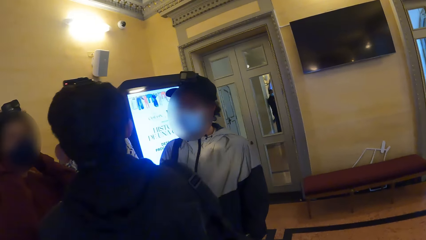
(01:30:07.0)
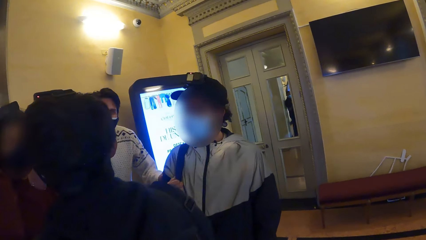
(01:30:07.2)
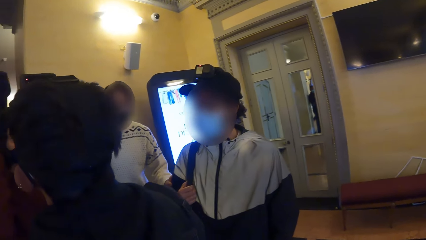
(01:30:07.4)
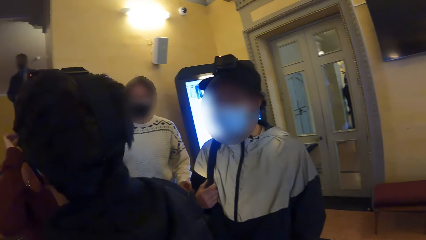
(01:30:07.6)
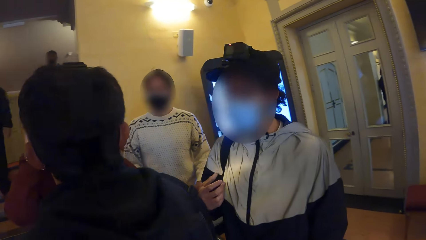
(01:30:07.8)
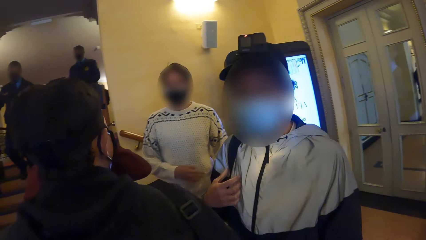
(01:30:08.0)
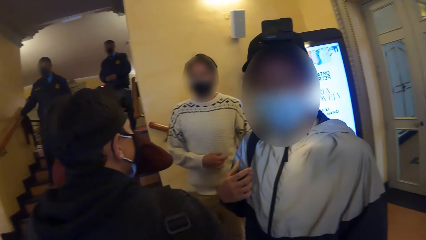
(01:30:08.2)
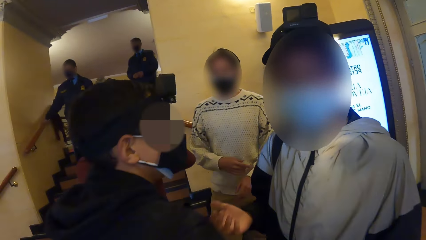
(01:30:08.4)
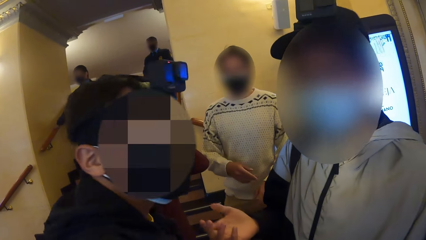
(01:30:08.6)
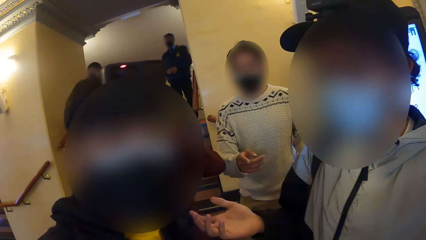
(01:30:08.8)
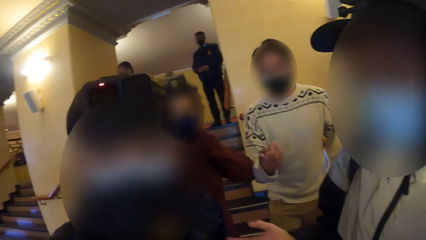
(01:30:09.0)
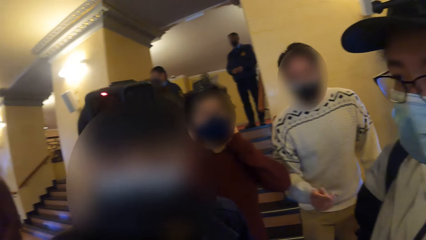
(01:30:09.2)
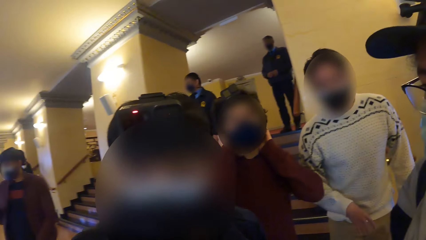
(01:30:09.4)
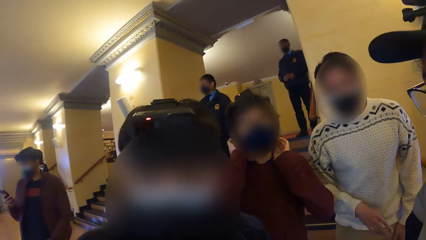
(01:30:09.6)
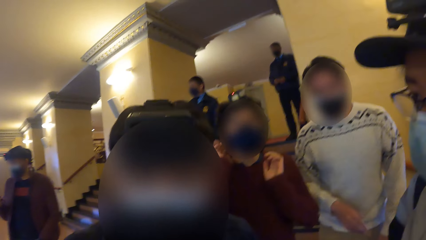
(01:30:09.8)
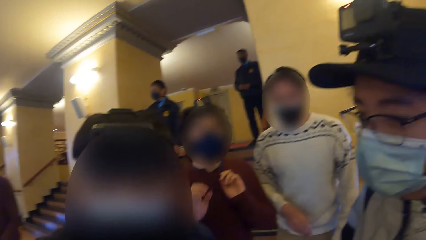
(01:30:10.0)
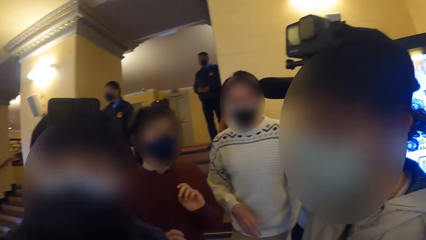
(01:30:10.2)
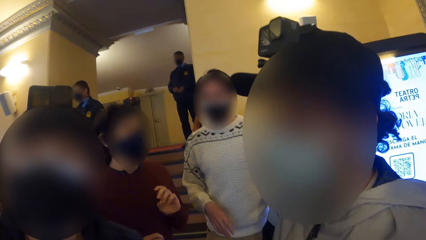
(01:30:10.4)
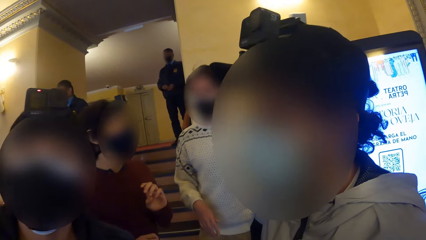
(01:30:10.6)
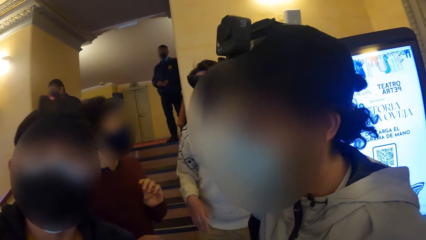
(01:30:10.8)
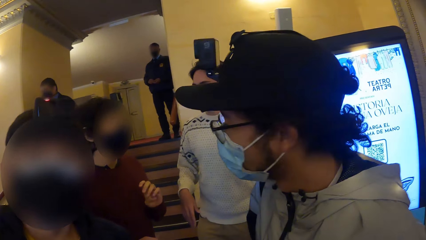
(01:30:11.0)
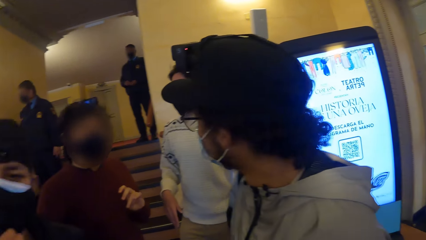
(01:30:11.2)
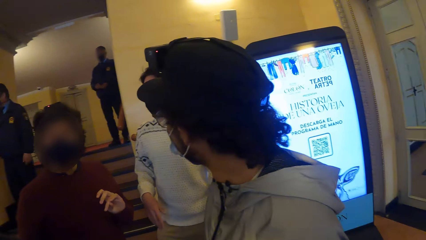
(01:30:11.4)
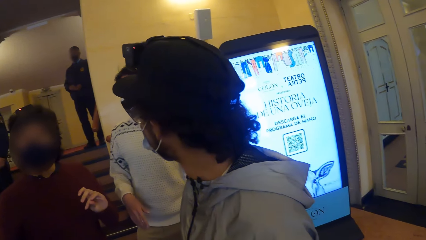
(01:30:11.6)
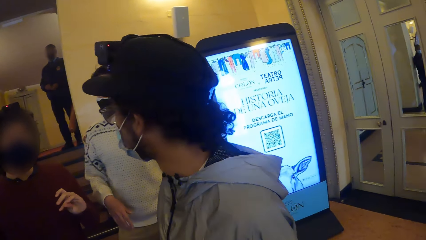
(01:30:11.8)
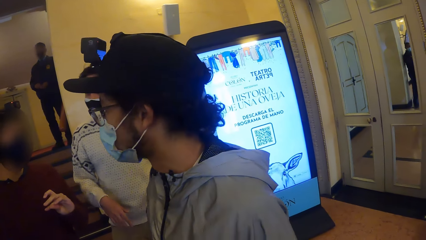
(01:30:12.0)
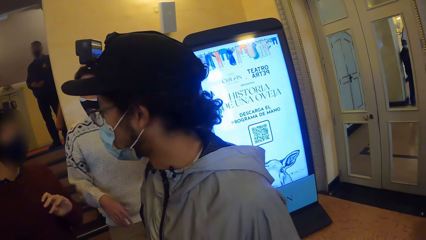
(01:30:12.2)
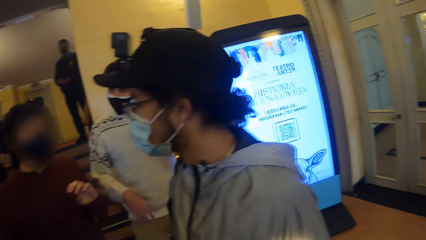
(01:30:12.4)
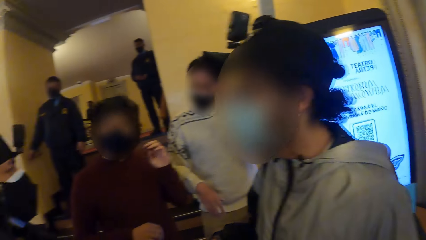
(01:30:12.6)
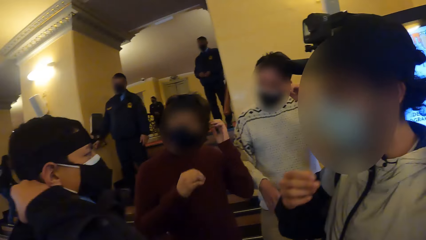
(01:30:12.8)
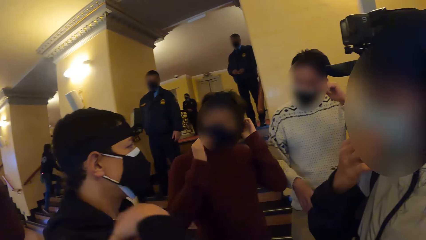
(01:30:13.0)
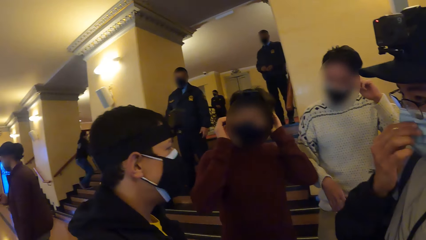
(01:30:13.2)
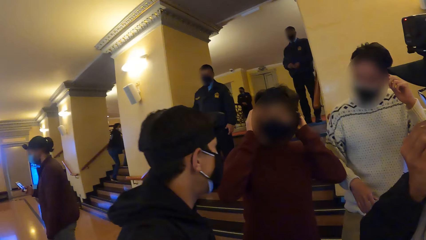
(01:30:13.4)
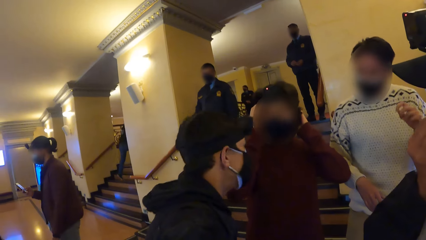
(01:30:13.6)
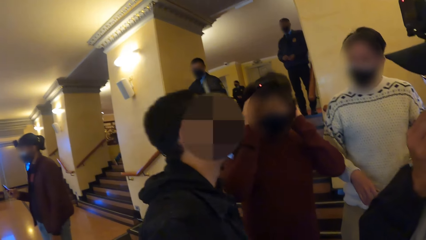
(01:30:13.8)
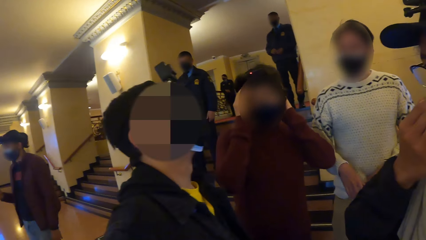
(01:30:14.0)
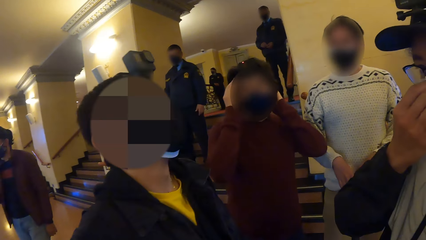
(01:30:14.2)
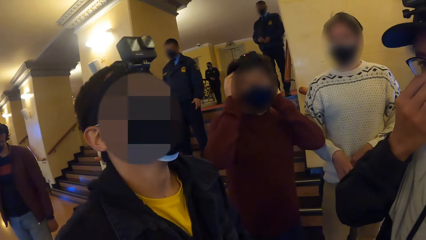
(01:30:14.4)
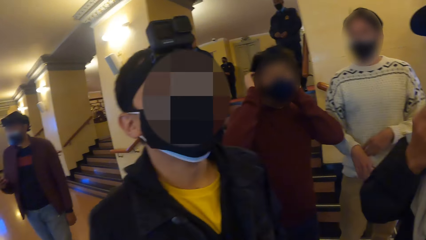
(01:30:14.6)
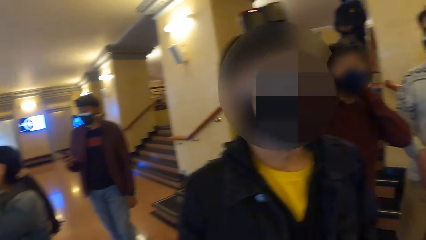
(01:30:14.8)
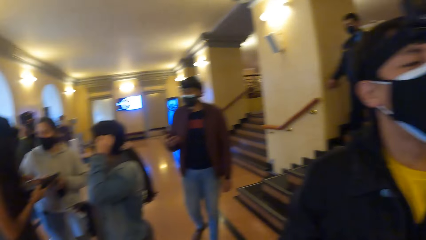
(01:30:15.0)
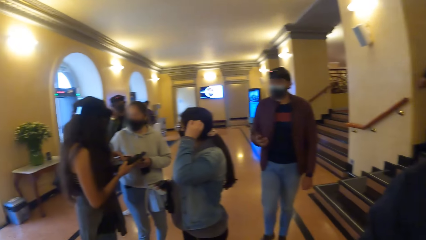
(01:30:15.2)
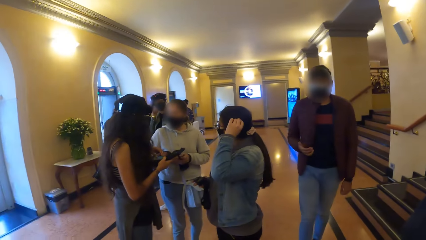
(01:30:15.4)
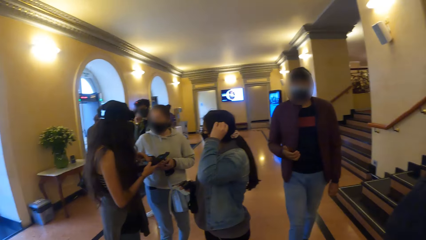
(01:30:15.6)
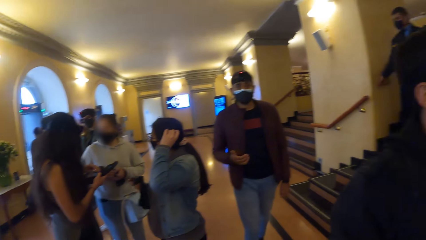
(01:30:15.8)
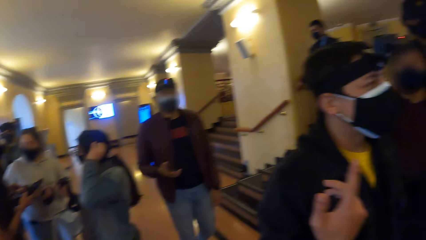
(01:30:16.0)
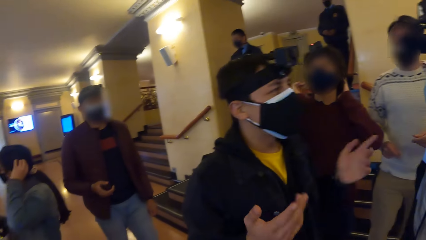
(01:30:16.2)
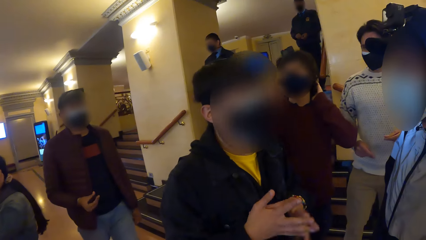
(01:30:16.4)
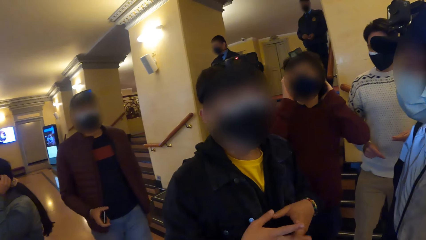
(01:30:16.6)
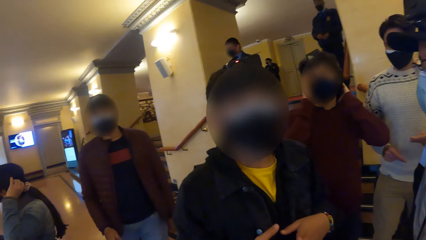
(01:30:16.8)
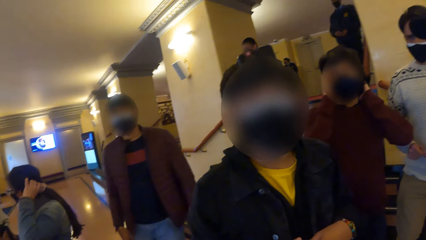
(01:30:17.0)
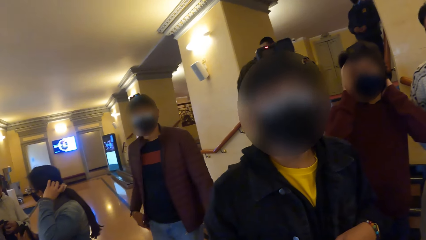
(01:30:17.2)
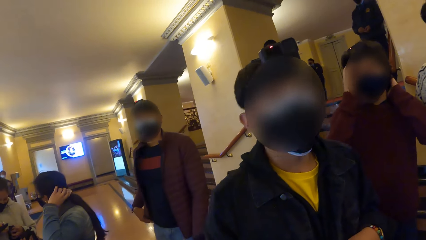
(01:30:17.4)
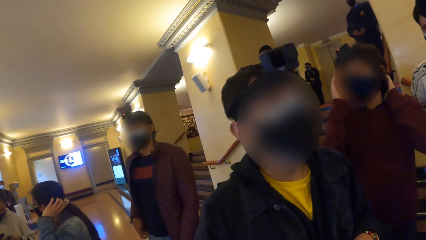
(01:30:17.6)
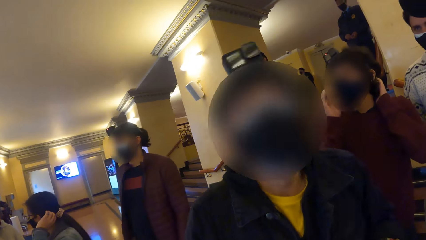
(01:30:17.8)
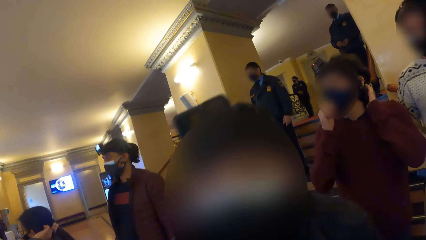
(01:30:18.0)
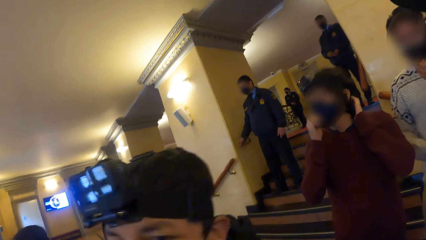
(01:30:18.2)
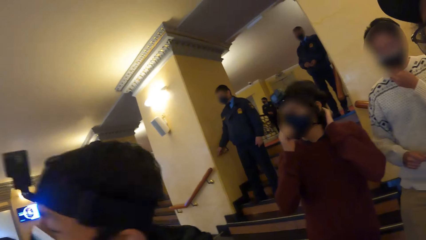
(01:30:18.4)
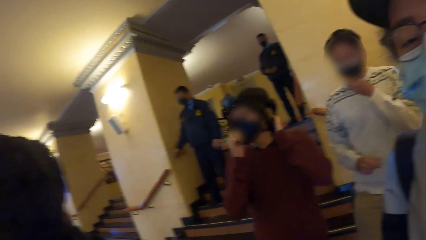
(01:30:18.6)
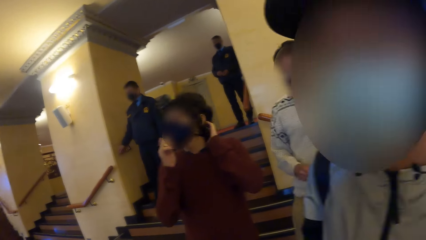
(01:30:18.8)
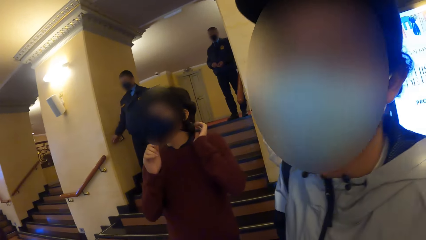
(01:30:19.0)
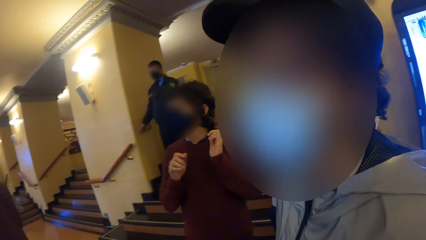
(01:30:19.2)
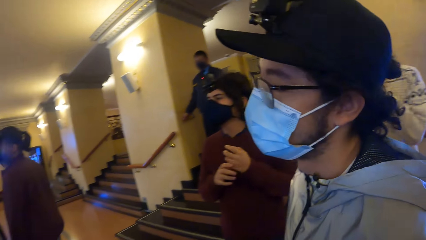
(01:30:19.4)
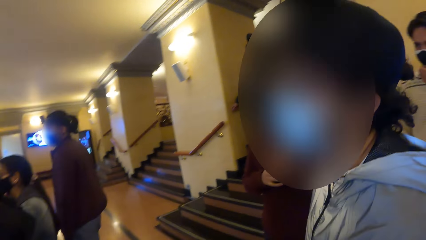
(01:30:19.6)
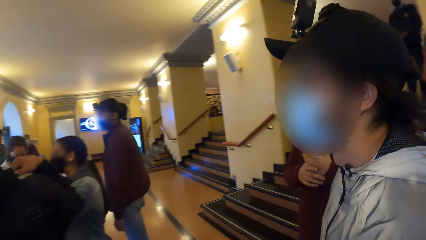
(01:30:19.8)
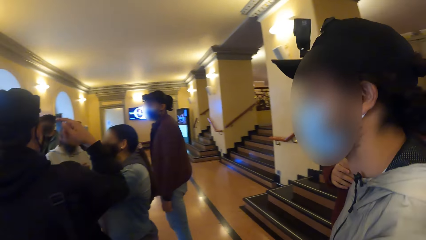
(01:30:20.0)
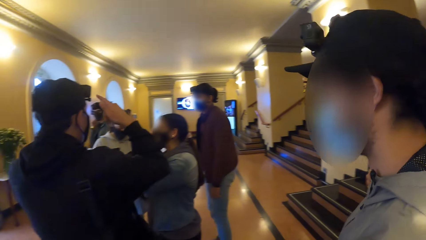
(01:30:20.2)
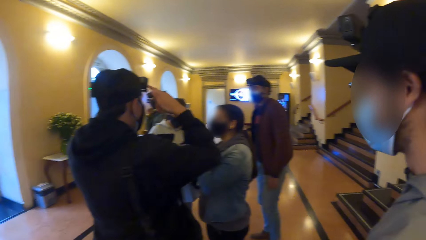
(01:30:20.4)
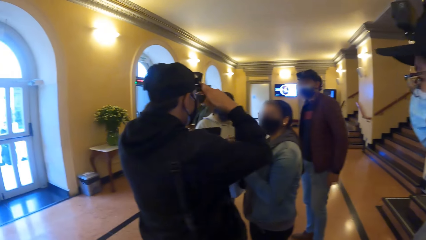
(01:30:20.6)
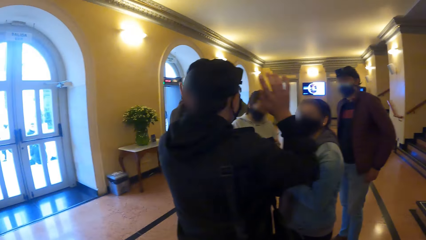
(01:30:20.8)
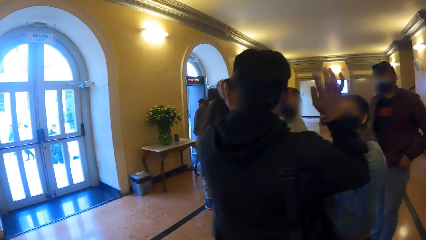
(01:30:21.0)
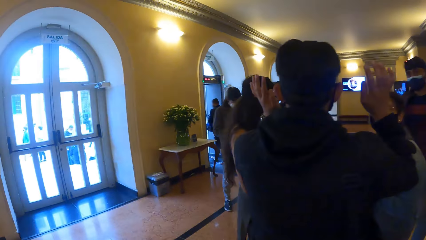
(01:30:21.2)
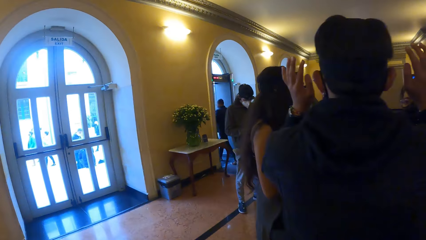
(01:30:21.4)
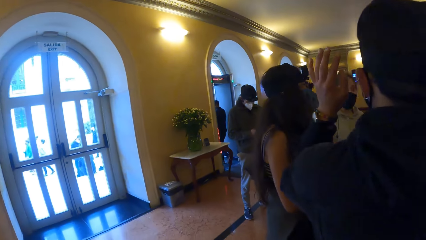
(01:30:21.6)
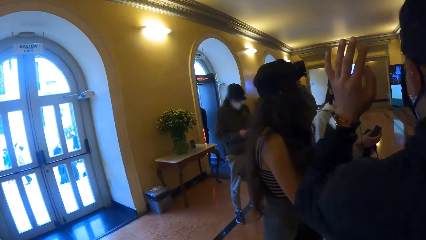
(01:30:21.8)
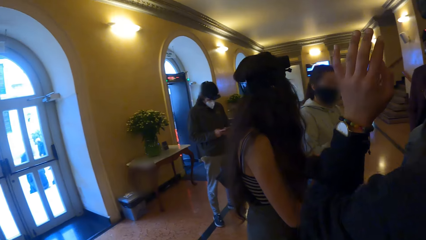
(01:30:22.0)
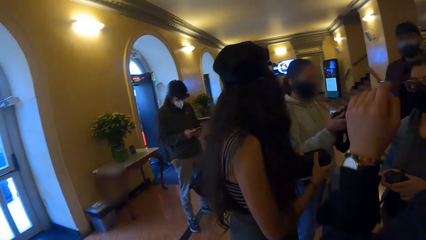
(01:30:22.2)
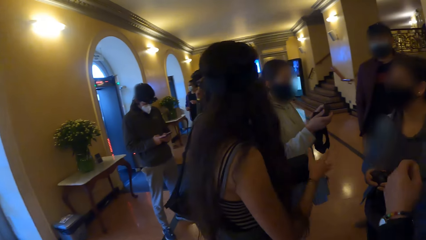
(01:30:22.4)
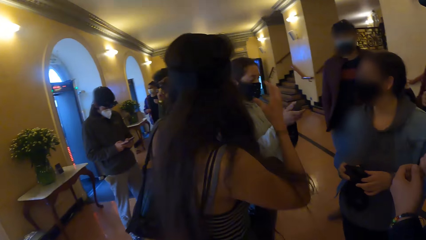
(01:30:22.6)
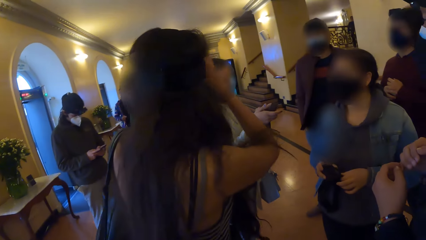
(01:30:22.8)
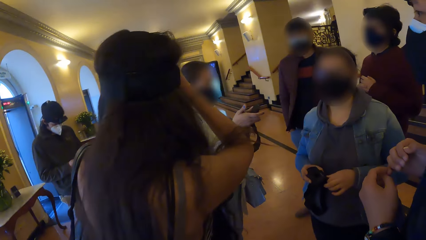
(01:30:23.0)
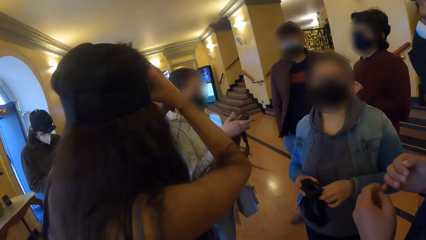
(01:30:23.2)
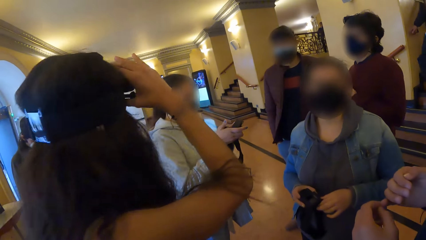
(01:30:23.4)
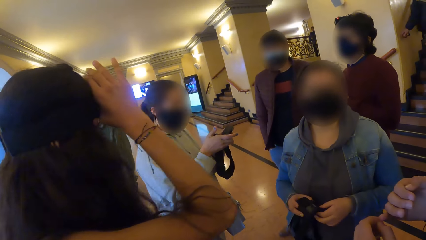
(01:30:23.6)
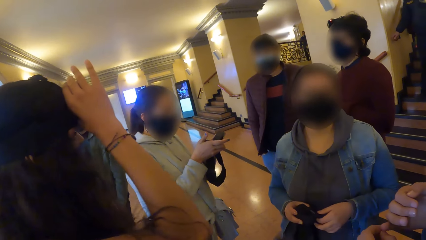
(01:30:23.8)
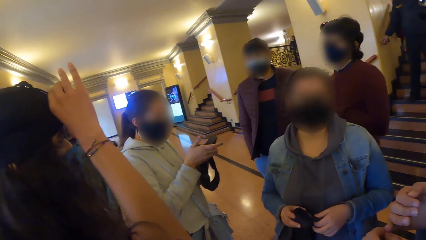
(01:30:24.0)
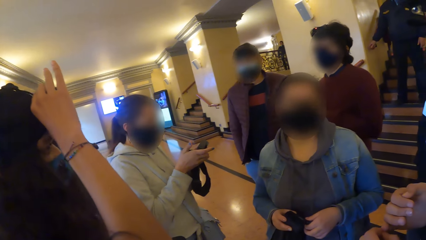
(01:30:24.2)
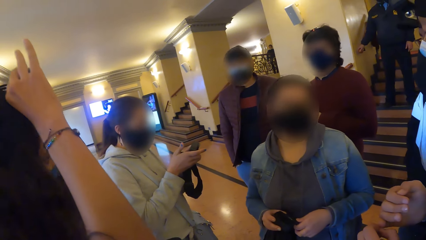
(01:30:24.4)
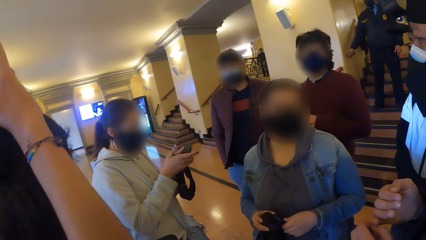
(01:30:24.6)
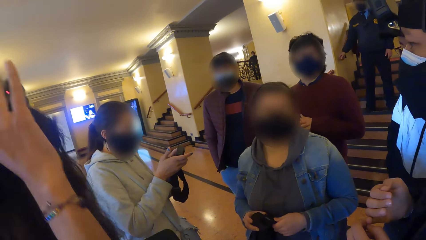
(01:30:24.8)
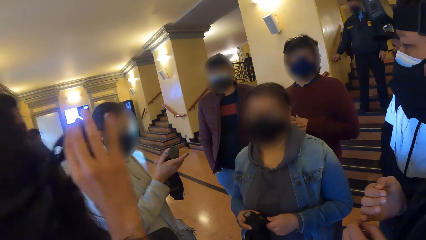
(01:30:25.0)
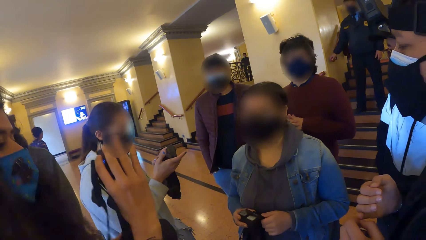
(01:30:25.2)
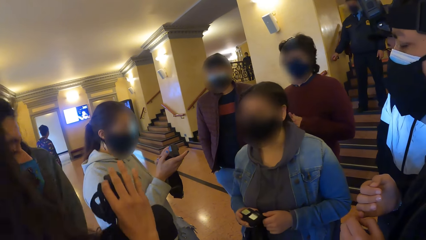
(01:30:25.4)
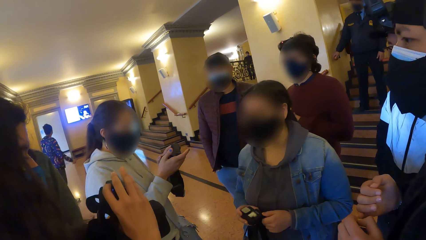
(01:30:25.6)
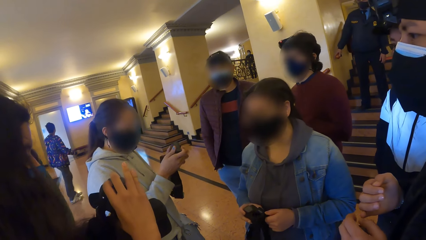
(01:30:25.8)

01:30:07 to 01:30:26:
The camera wearer converses with the group of people. They turn around. A man puts the phone in his pocket with his right hand. The camera wearer talks to a person. They mingle with the crowd. Another man interacts with three women. The camera wearer turns around. They walk. A third man operates a phone in his hands. One of the women removes a camera on her head with her right hand. The camera wearer interacts with another woman. They mingle with the crowd. They talk to another person.
